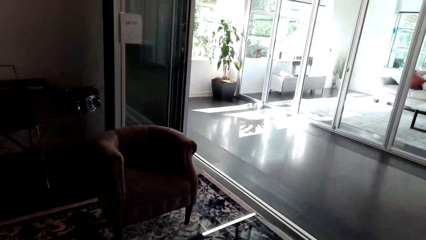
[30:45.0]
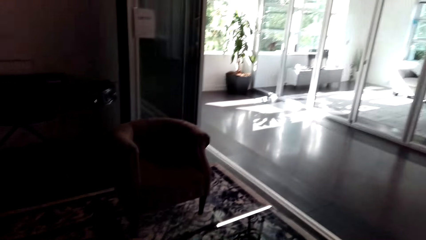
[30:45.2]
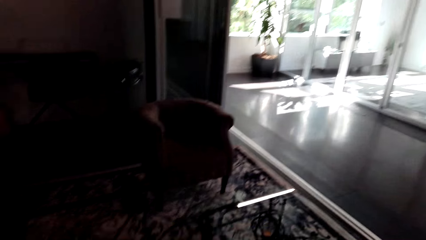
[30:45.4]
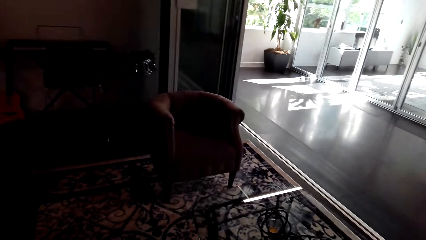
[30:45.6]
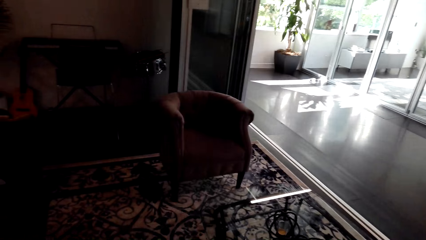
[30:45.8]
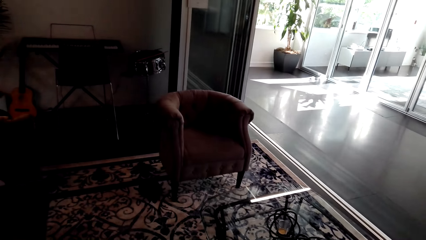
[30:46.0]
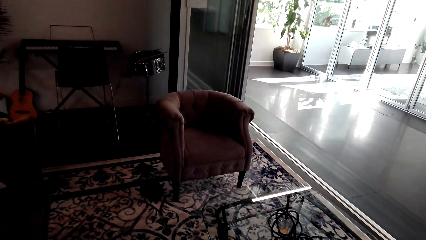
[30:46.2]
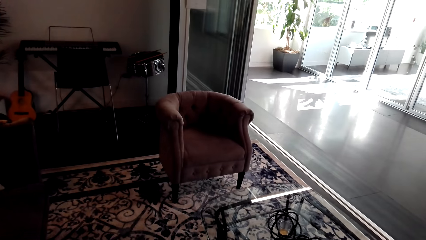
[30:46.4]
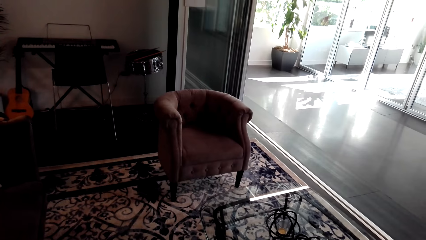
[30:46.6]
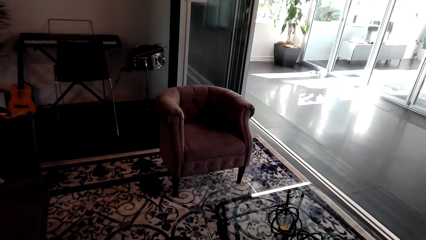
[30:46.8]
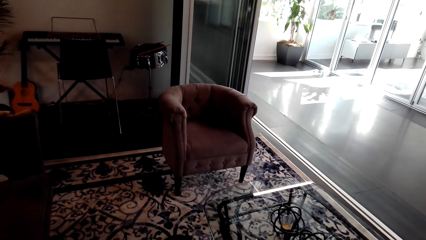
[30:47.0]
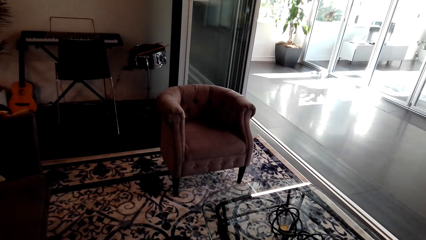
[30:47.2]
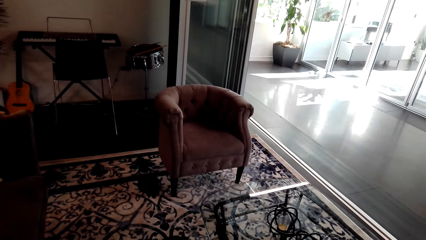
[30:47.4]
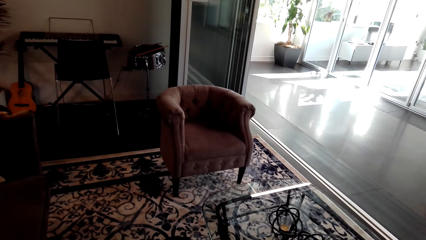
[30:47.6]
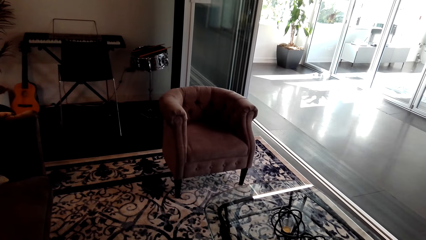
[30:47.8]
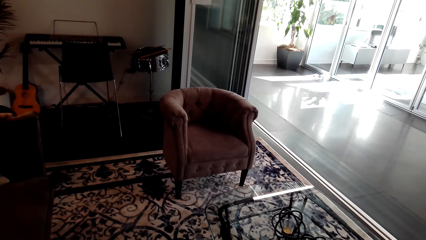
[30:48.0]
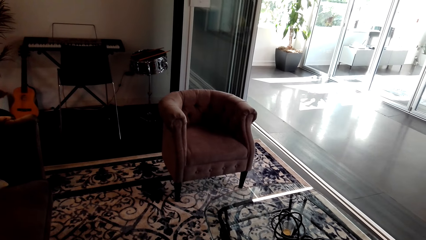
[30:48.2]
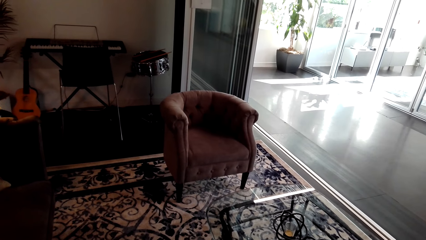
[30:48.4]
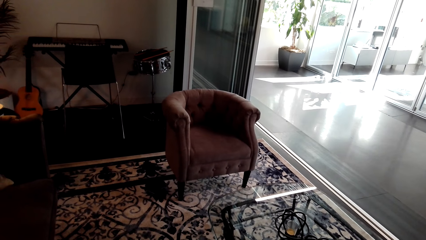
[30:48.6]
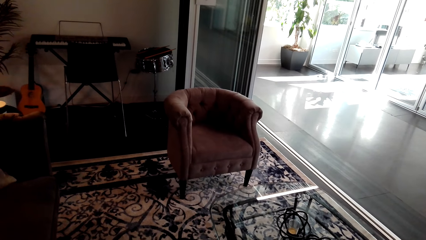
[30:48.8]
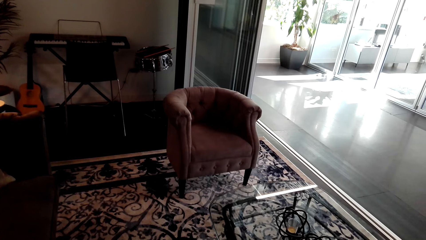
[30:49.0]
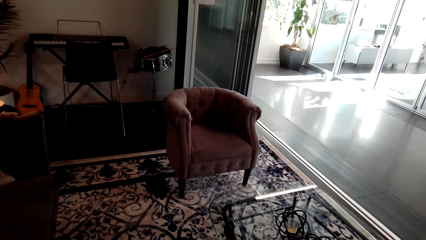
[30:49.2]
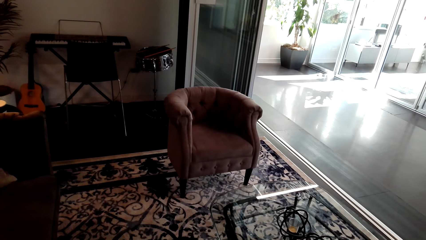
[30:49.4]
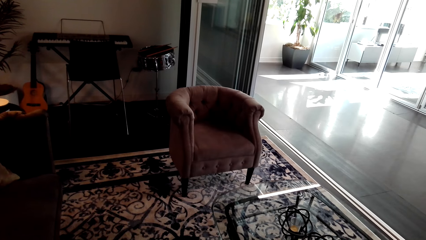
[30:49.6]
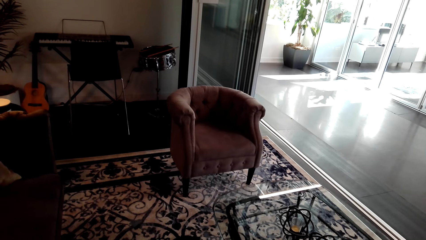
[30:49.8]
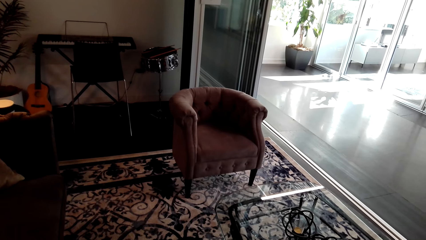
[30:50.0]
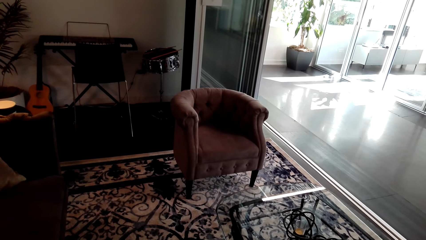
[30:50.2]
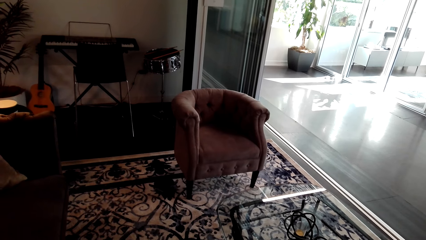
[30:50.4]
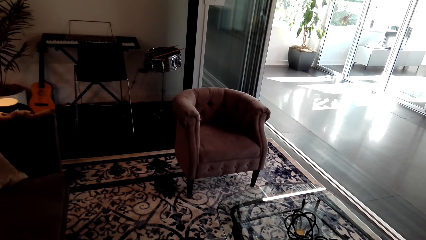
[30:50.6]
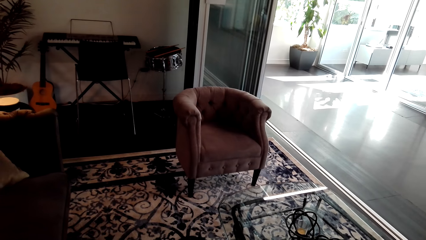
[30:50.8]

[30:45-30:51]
The camera wearer looks around the house.
